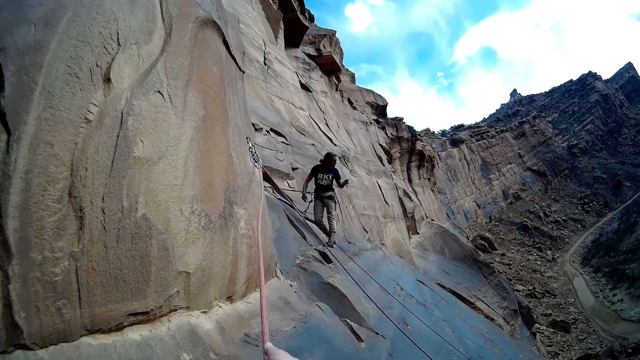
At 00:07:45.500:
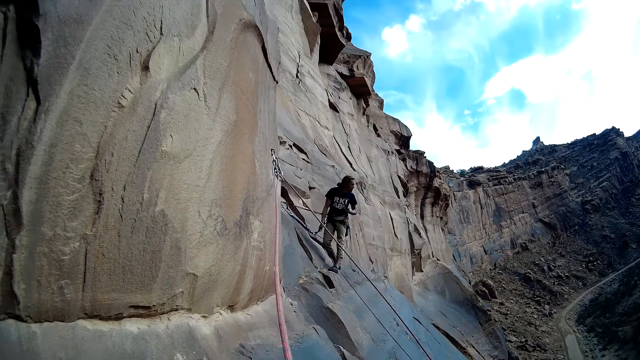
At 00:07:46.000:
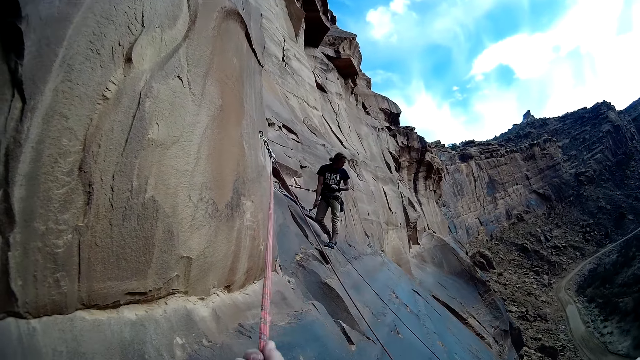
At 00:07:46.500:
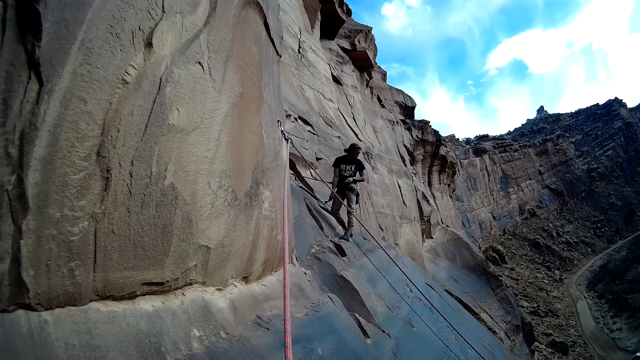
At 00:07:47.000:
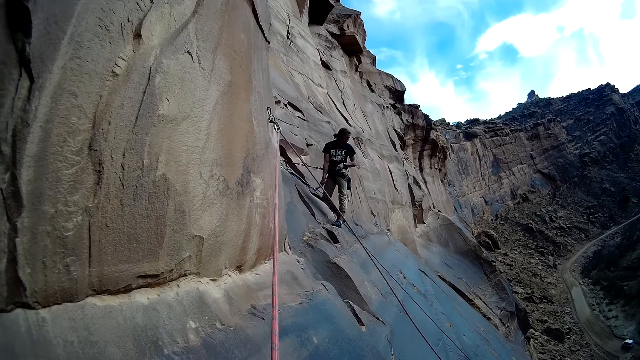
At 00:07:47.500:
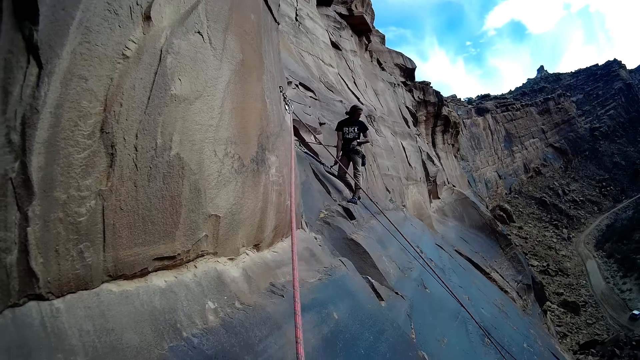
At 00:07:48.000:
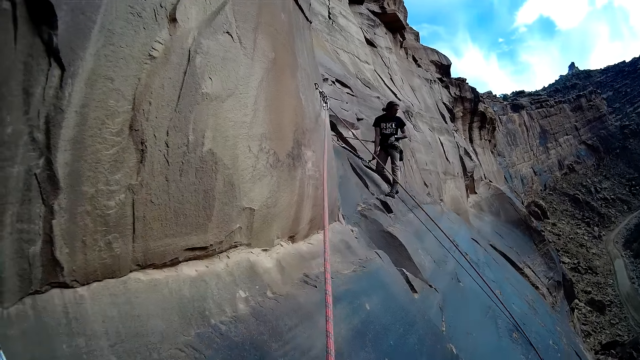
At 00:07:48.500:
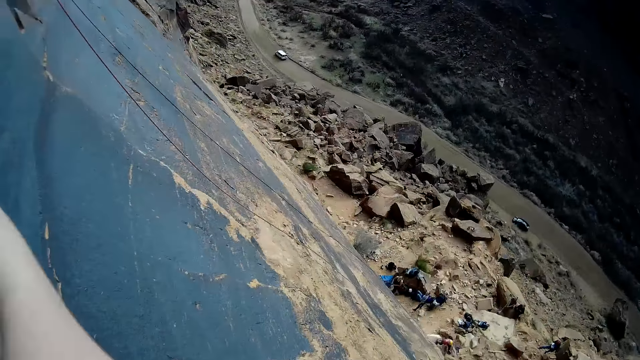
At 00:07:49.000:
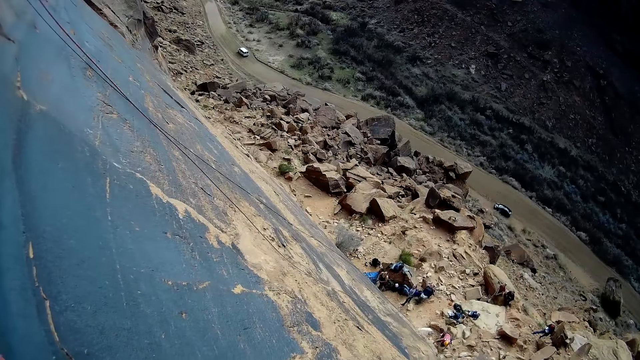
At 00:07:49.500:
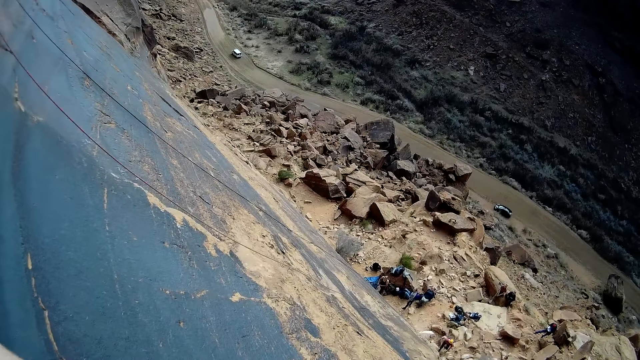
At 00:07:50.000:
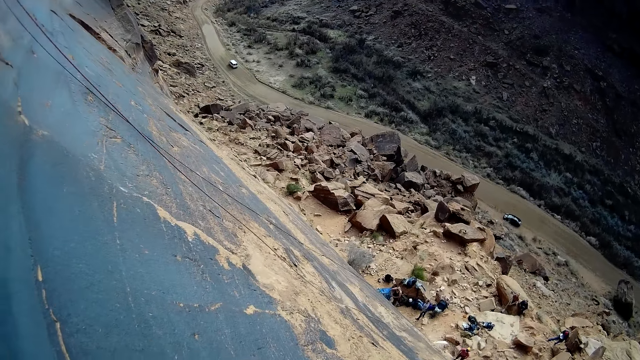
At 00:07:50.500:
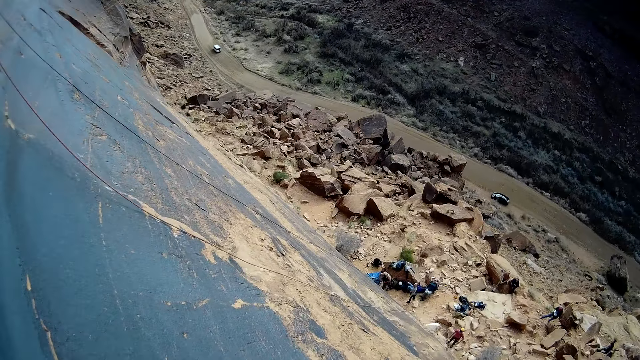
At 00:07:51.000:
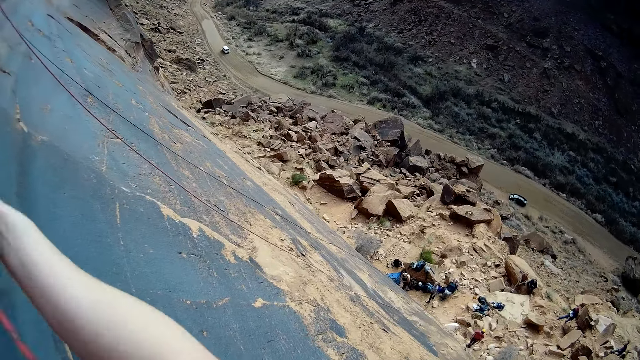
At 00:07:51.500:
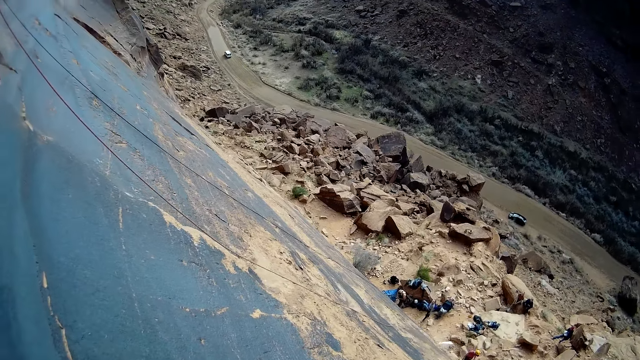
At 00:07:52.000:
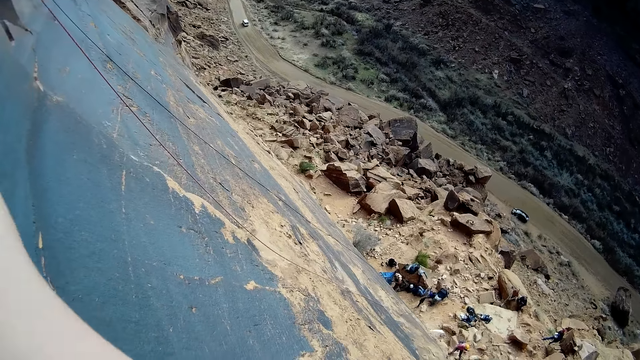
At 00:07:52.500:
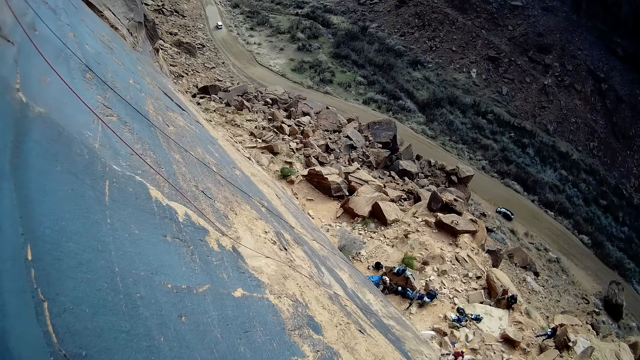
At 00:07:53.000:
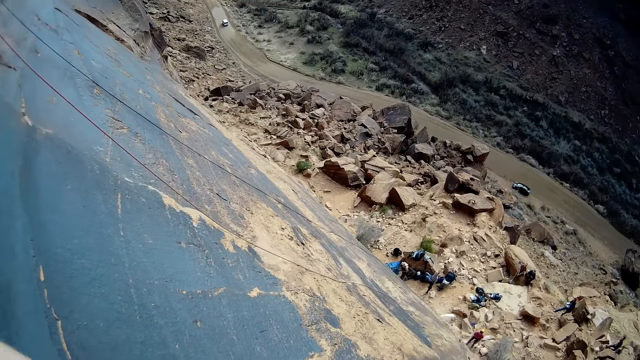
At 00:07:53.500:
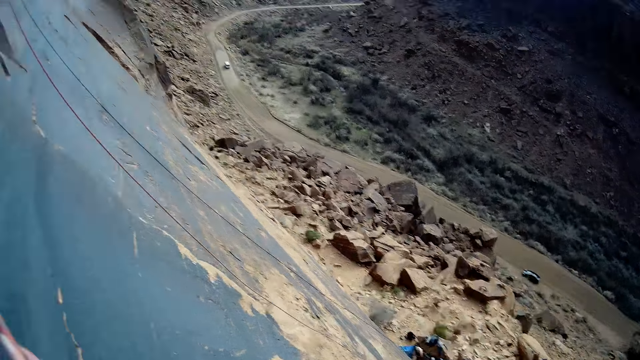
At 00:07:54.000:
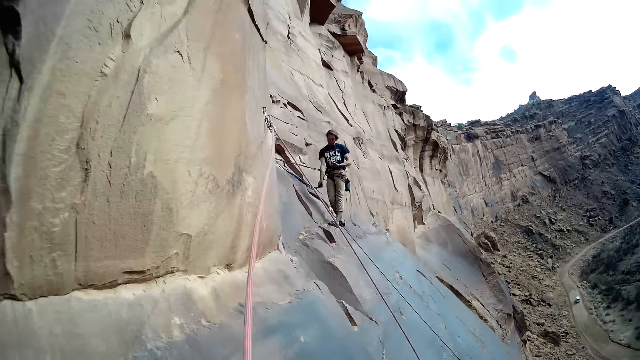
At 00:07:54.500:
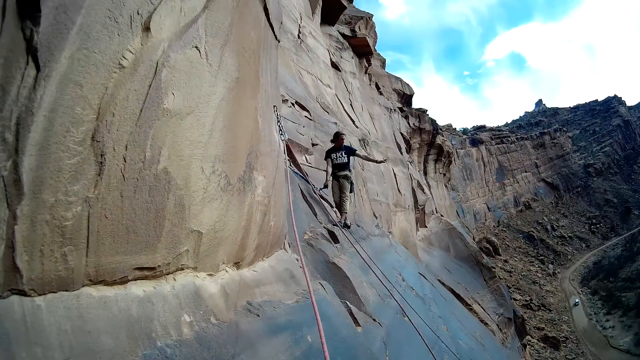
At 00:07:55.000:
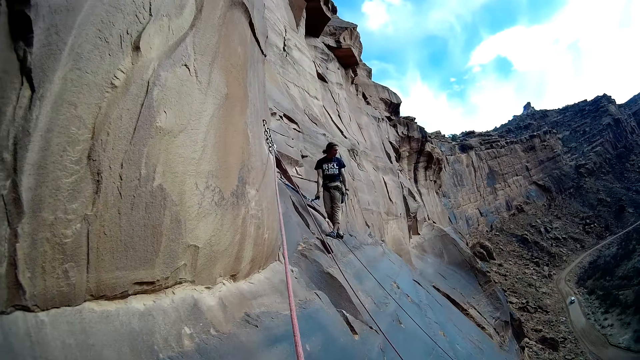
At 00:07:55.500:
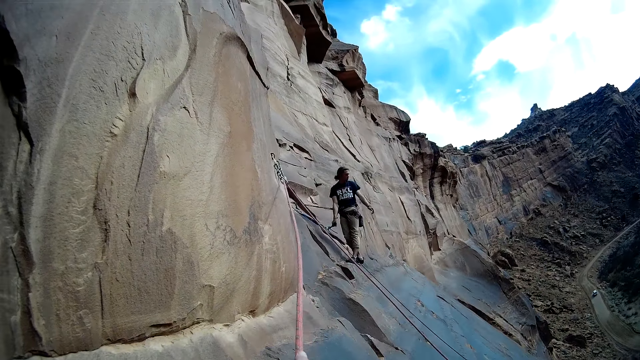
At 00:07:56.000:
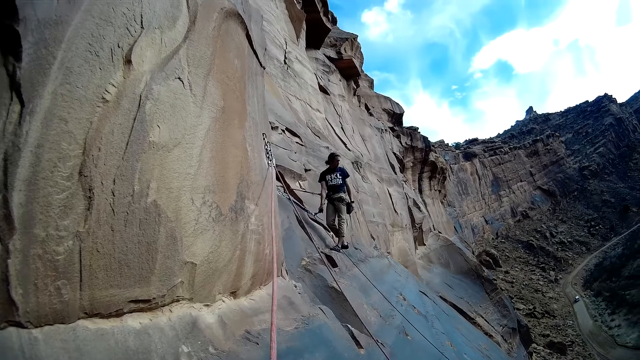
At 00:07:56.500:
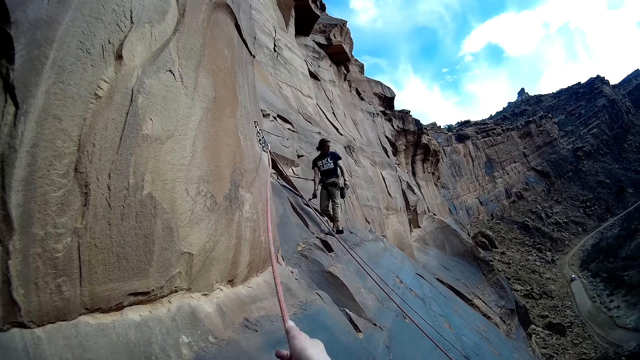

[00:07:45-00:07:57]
The man stands on the mountain. The camera wearer pulls the rope with his hands.

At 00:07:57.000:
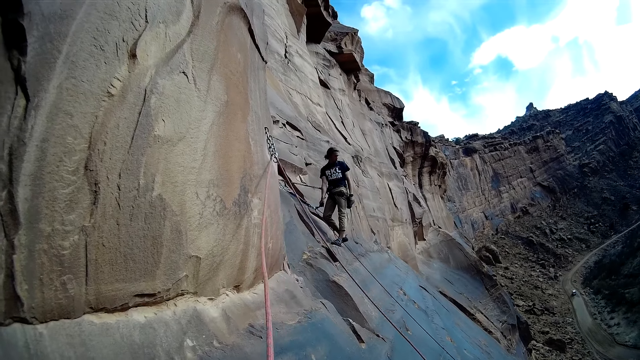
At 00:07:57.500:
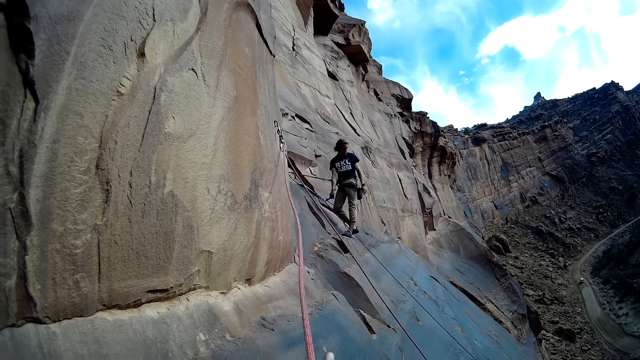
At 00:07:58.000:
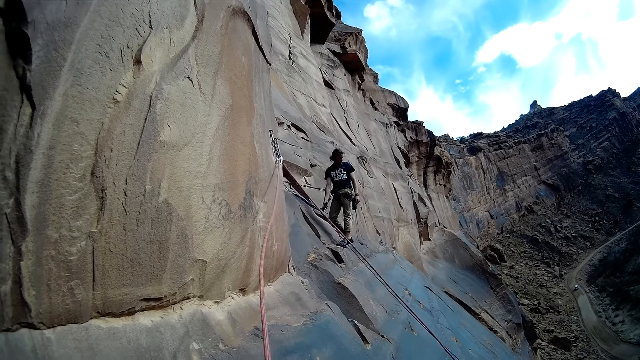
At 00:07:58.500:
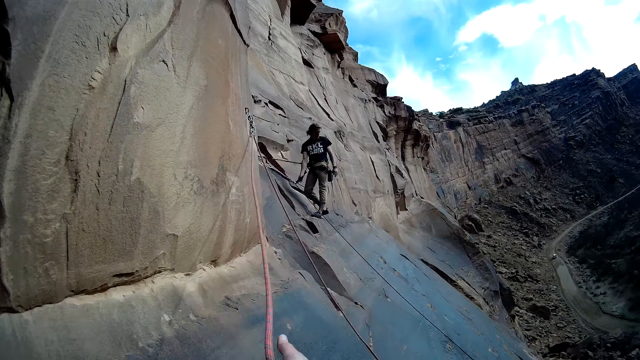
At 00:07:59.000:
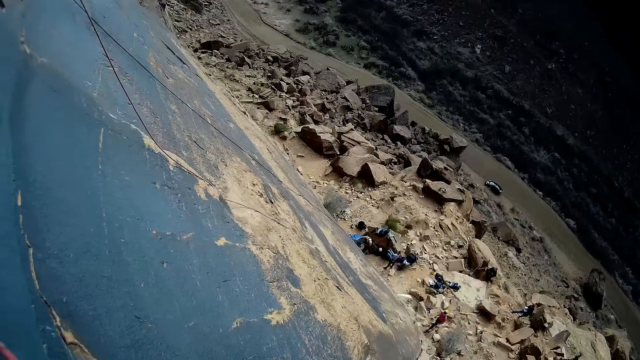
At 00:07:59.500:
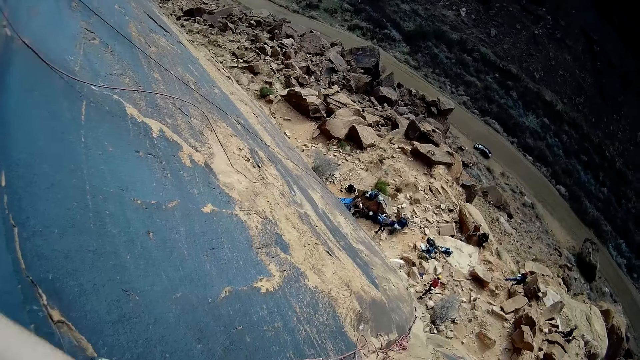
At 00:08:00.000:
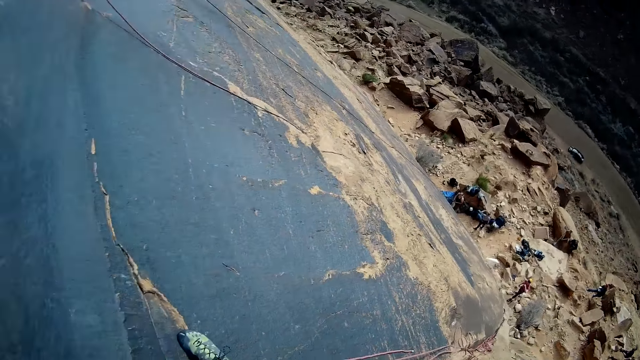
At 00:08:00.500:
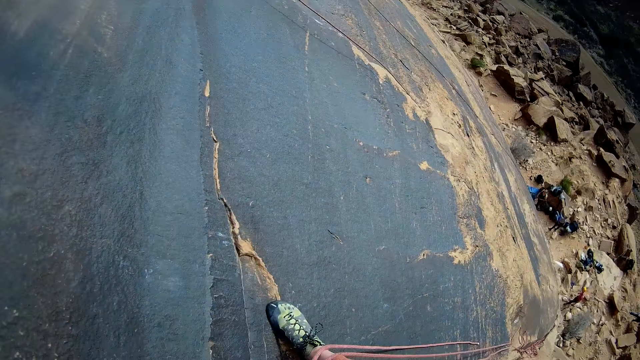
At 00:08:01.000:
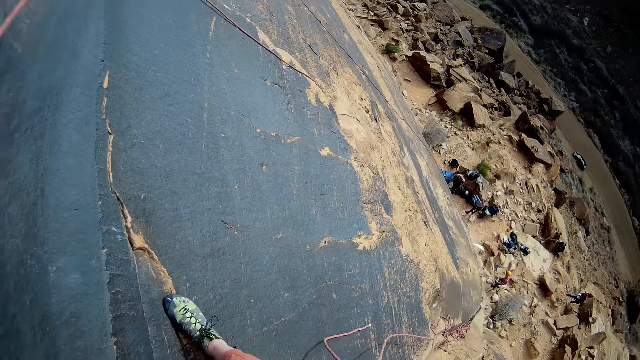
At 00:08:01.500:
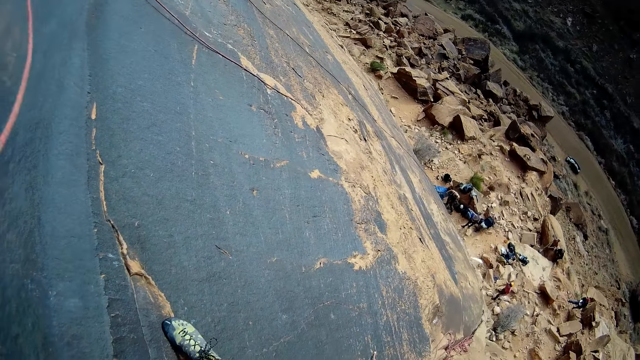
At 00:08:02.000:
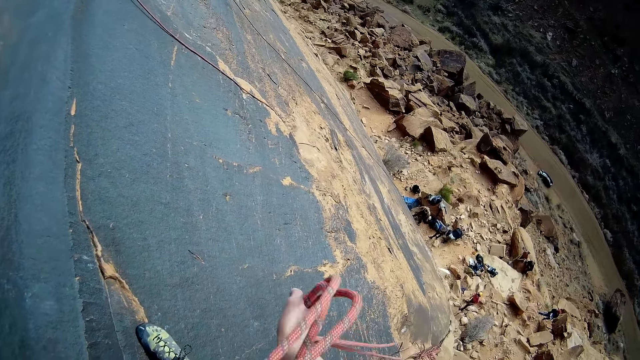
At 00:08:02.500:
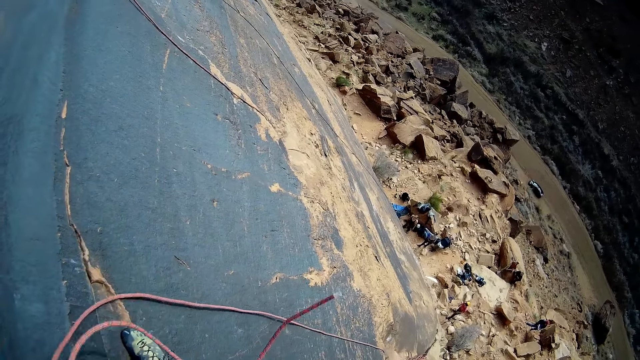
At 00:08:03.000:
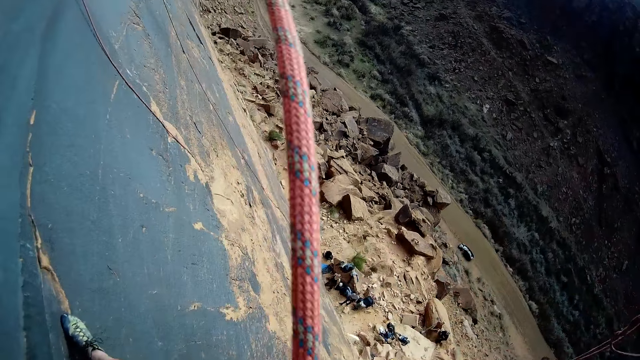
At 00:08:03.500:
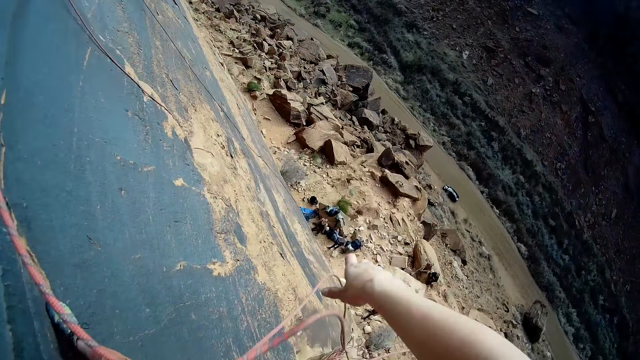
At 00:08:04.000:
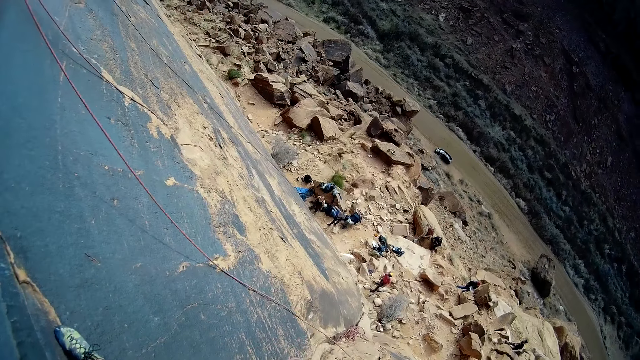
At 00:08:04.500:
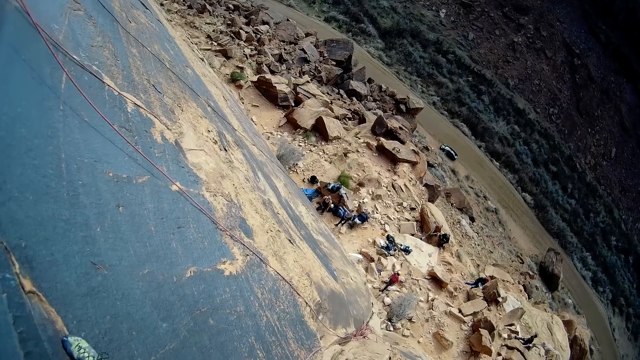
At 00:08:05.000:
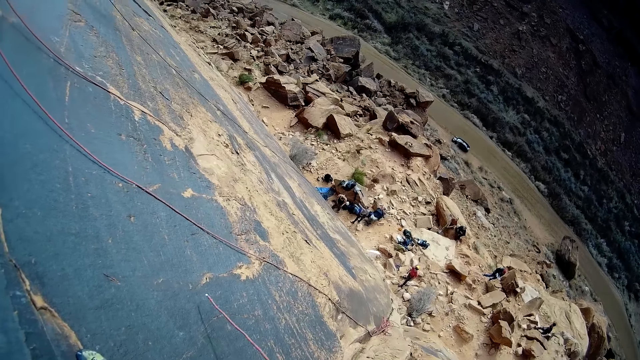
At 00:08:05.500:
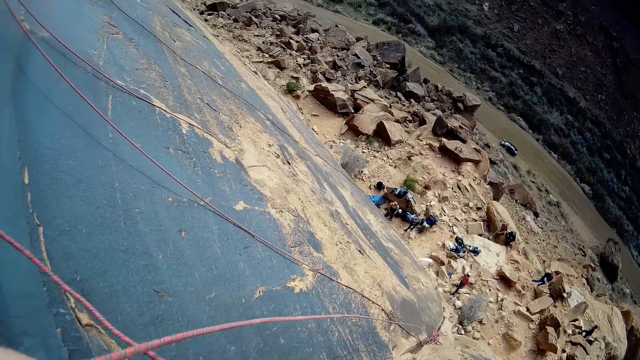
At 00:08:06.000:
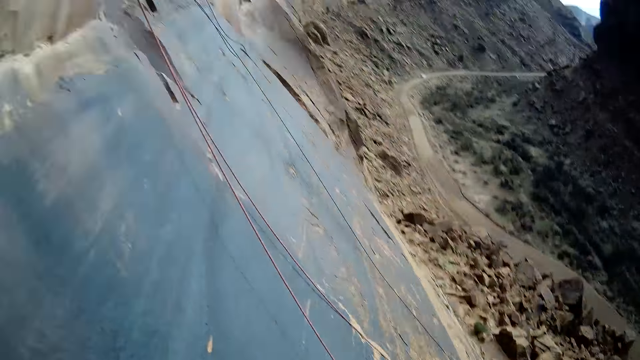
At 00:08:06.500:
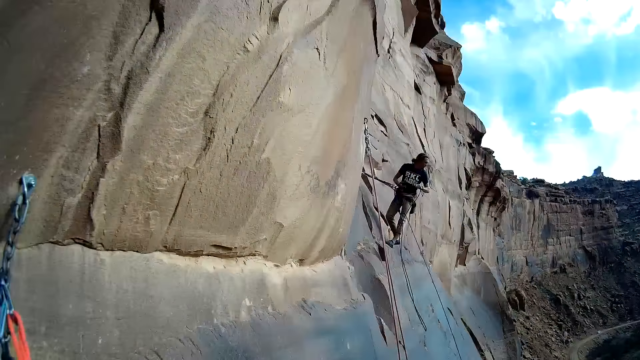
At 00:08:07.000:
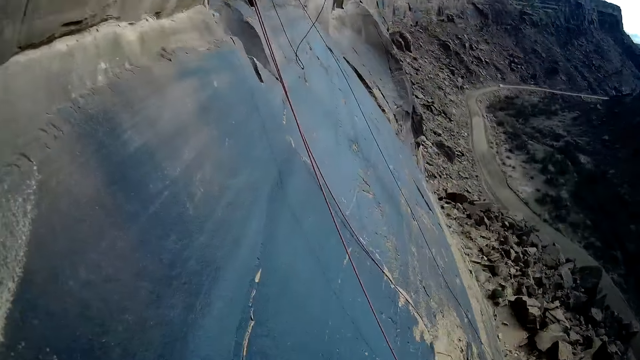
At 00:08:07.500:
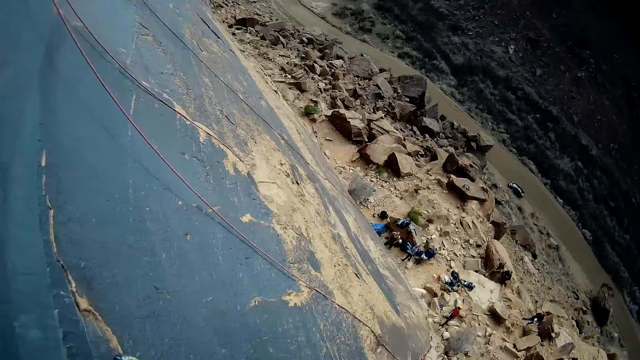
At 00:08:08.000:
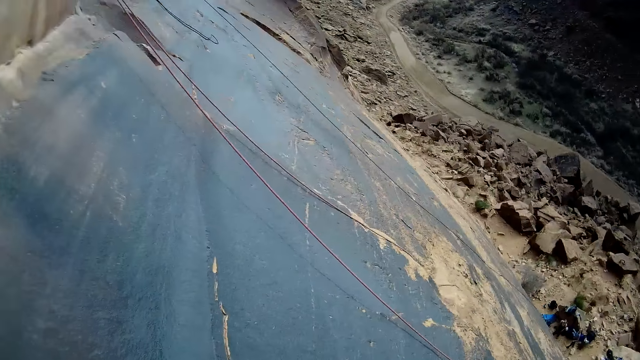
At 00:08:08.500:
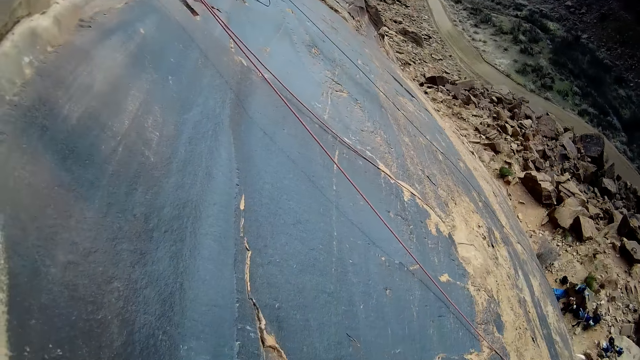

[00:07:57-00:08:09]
The camera wearer drops the rope.
